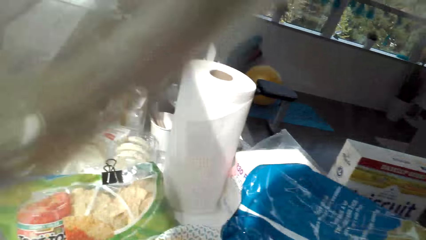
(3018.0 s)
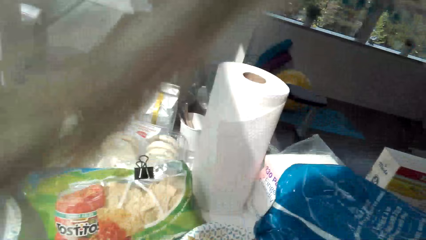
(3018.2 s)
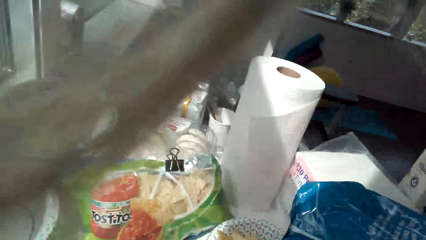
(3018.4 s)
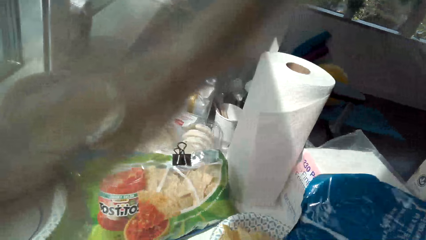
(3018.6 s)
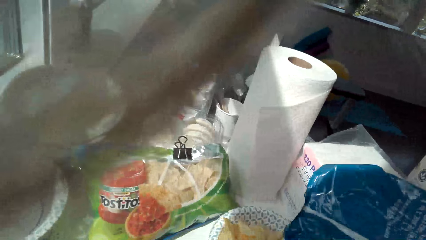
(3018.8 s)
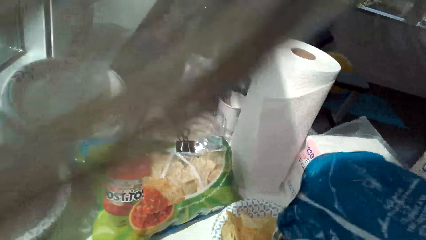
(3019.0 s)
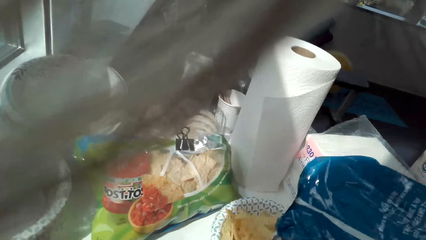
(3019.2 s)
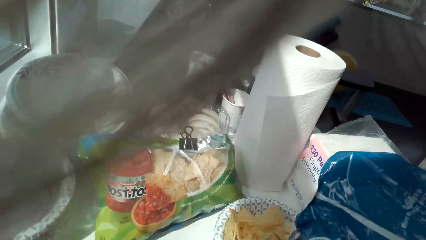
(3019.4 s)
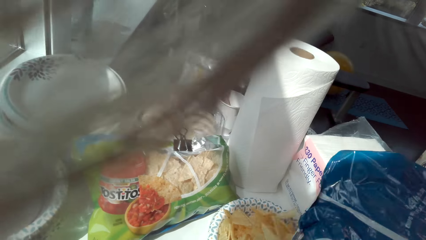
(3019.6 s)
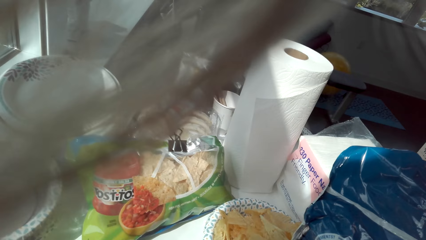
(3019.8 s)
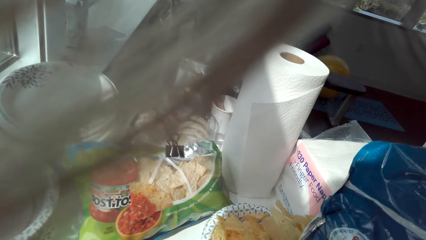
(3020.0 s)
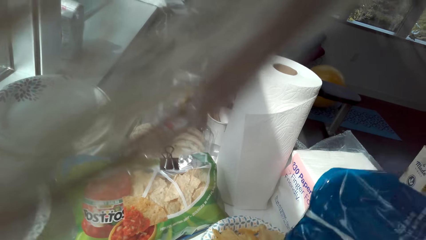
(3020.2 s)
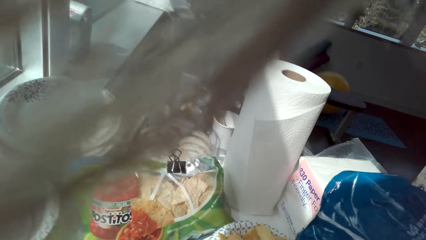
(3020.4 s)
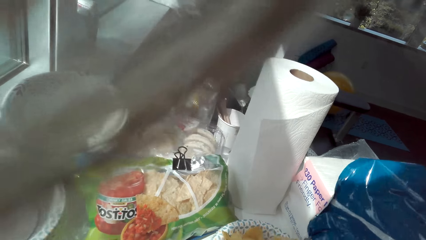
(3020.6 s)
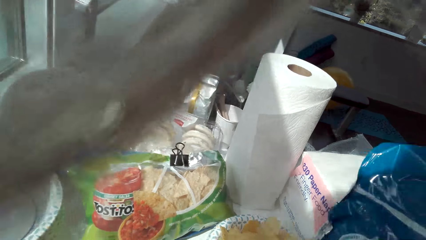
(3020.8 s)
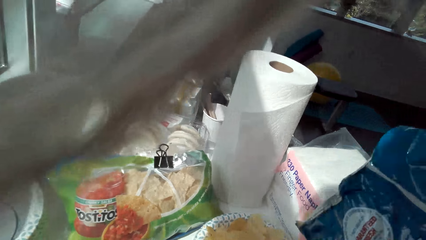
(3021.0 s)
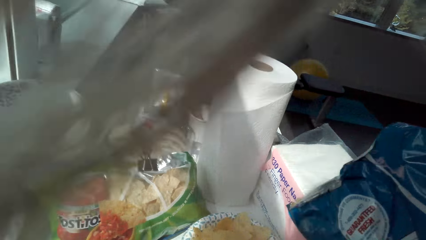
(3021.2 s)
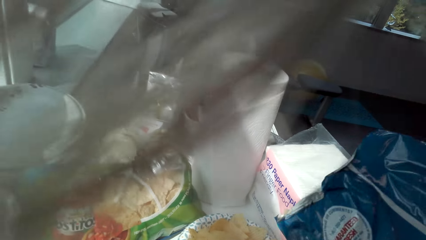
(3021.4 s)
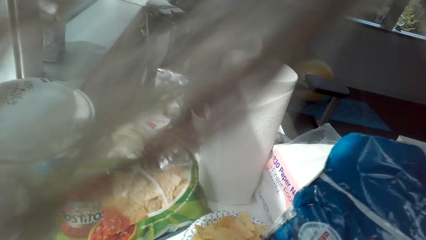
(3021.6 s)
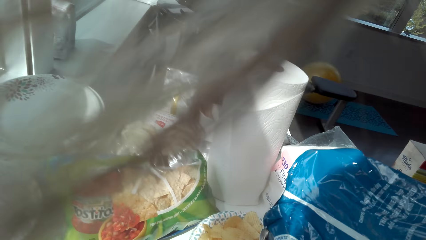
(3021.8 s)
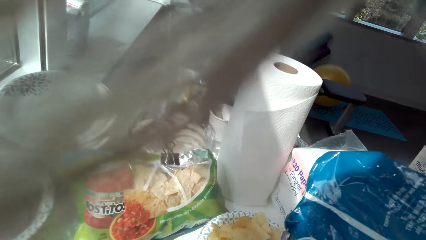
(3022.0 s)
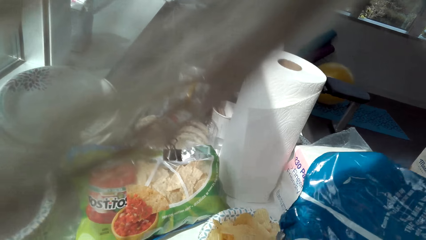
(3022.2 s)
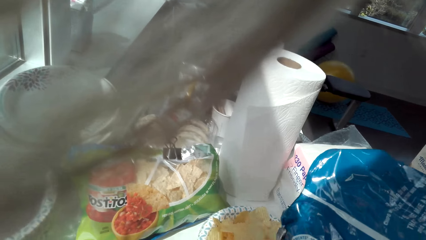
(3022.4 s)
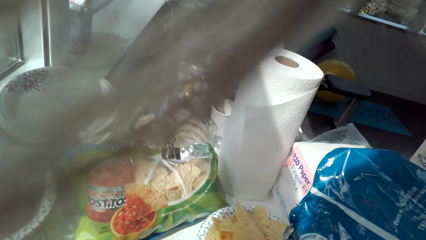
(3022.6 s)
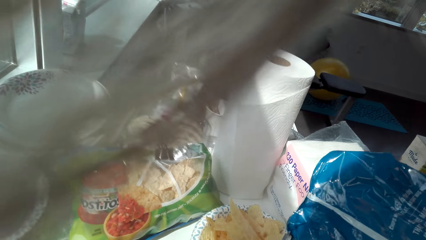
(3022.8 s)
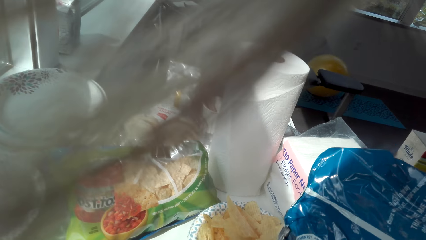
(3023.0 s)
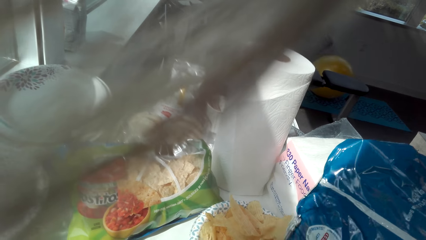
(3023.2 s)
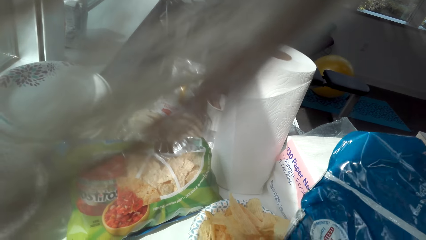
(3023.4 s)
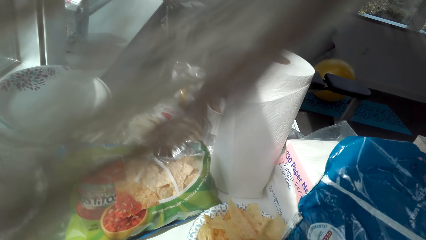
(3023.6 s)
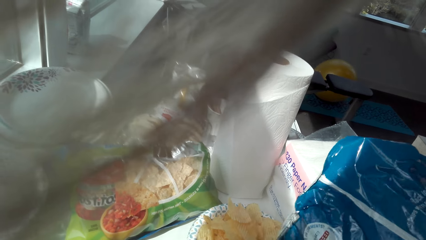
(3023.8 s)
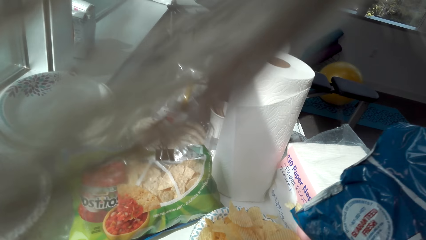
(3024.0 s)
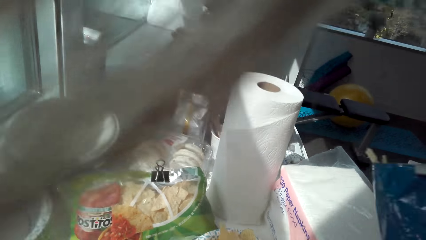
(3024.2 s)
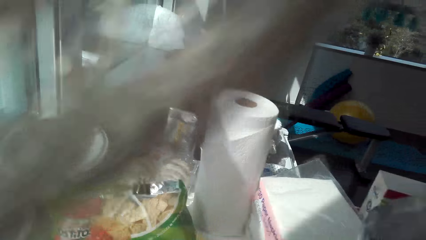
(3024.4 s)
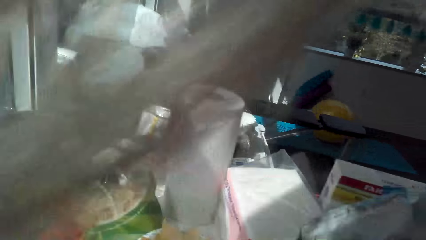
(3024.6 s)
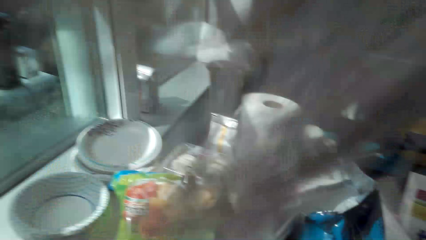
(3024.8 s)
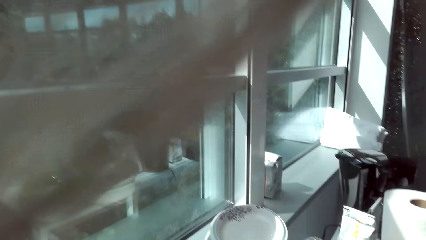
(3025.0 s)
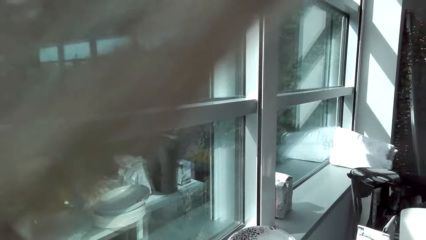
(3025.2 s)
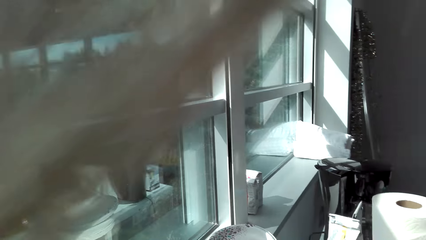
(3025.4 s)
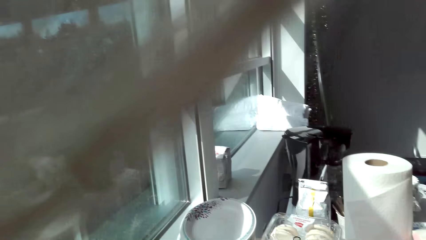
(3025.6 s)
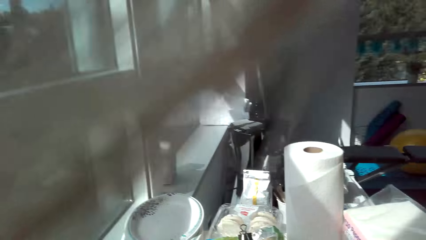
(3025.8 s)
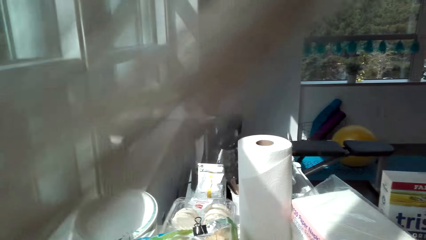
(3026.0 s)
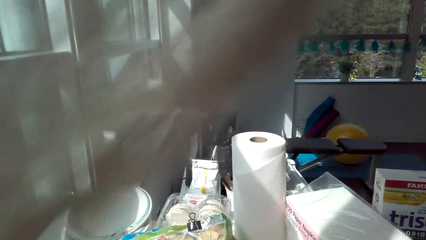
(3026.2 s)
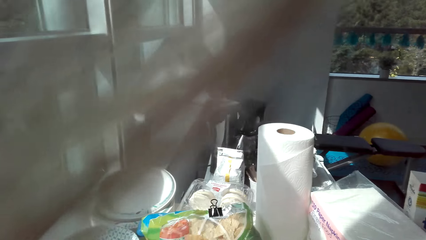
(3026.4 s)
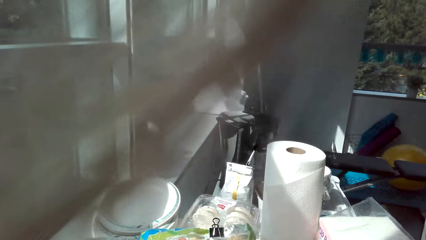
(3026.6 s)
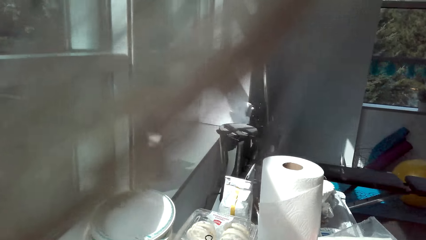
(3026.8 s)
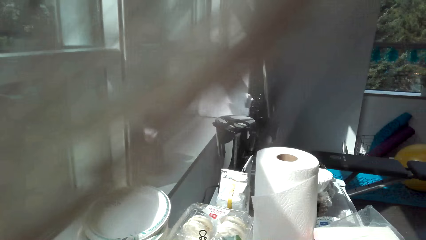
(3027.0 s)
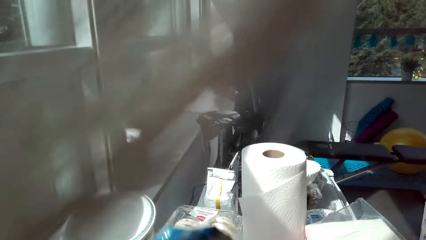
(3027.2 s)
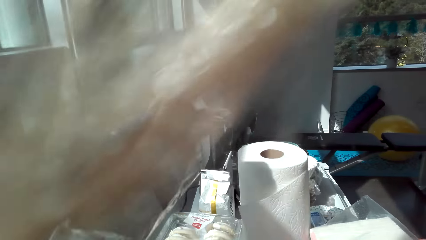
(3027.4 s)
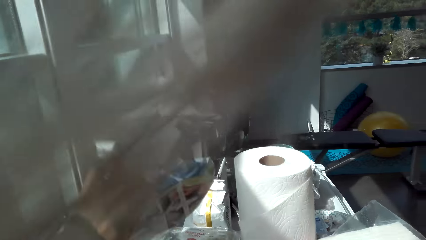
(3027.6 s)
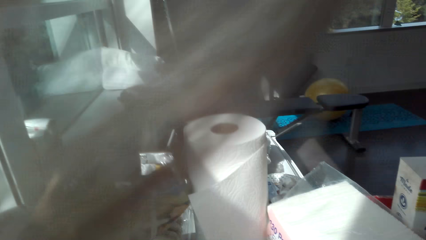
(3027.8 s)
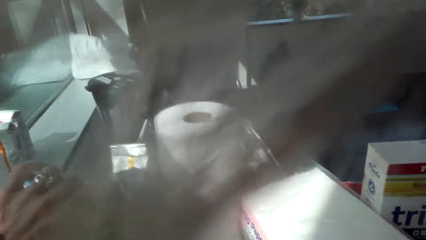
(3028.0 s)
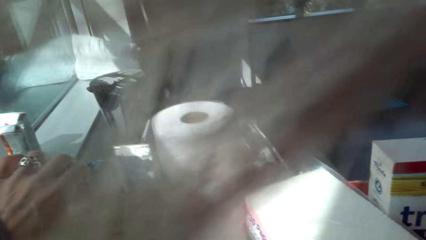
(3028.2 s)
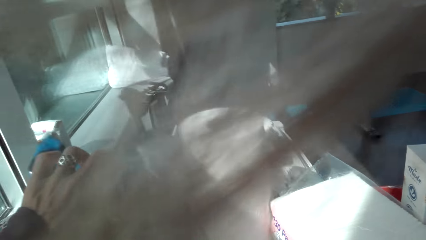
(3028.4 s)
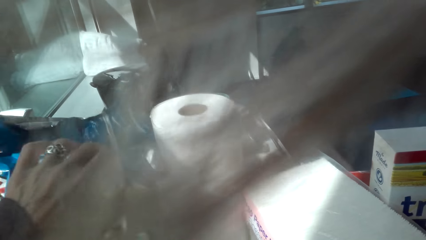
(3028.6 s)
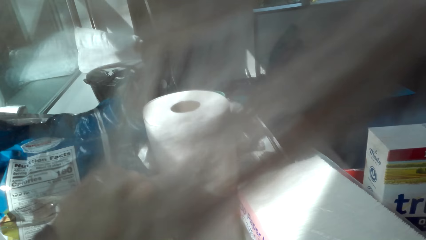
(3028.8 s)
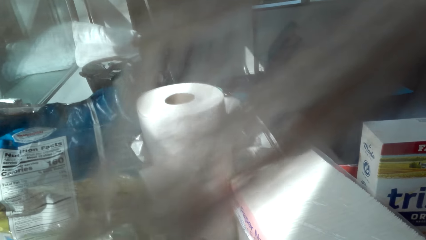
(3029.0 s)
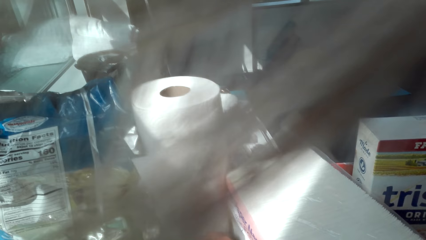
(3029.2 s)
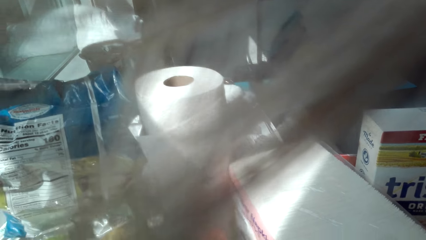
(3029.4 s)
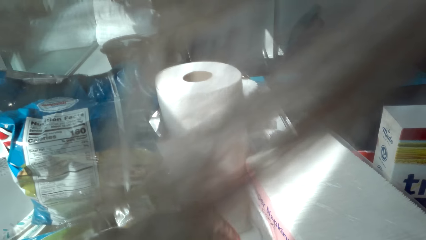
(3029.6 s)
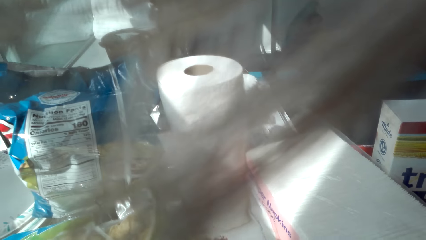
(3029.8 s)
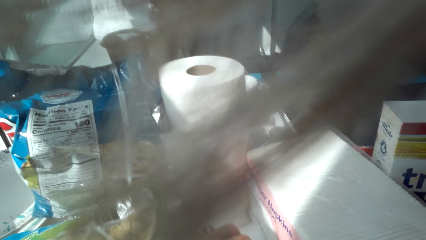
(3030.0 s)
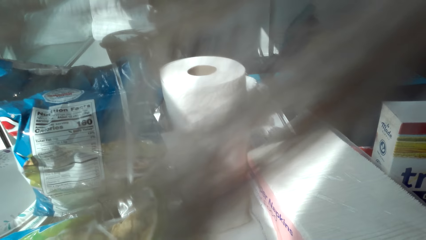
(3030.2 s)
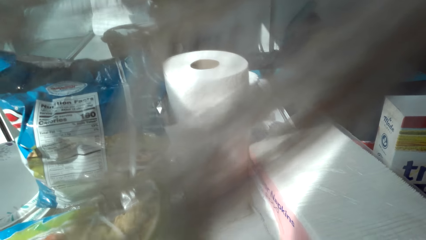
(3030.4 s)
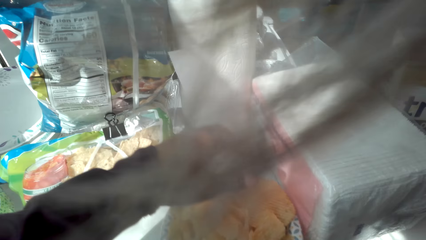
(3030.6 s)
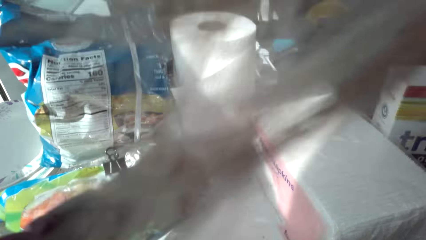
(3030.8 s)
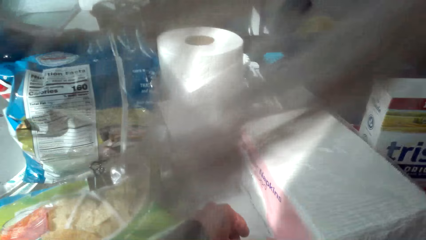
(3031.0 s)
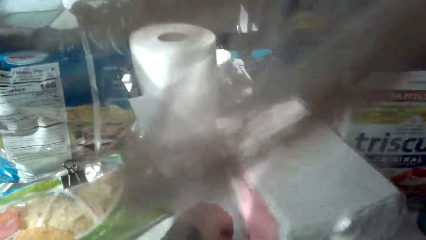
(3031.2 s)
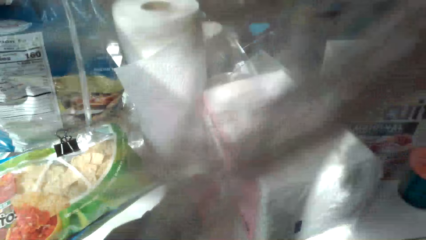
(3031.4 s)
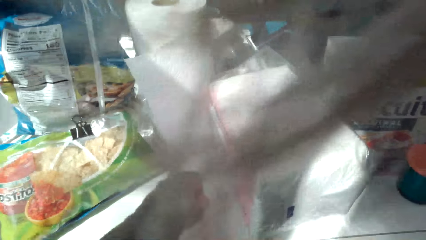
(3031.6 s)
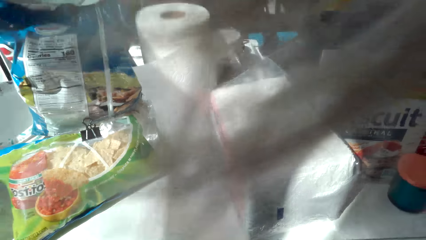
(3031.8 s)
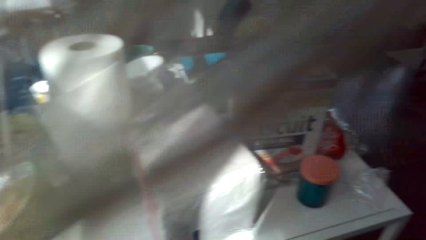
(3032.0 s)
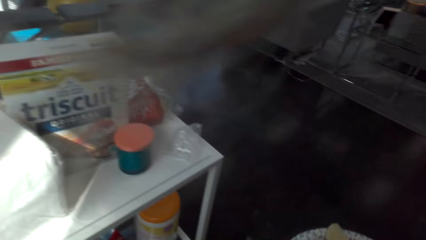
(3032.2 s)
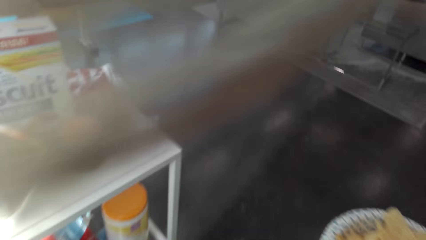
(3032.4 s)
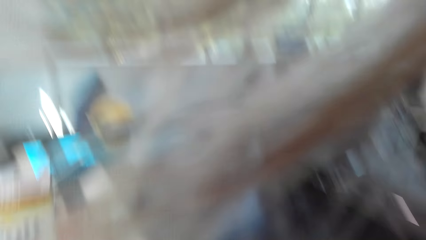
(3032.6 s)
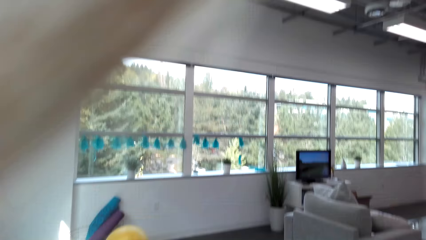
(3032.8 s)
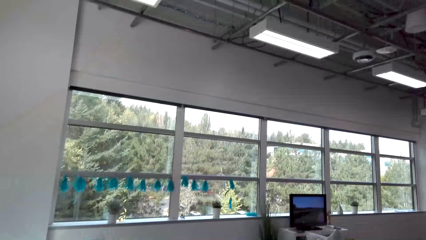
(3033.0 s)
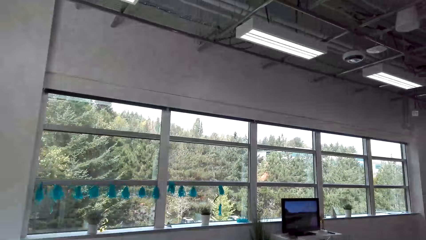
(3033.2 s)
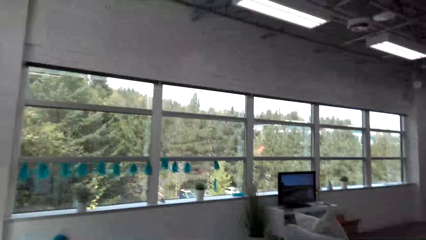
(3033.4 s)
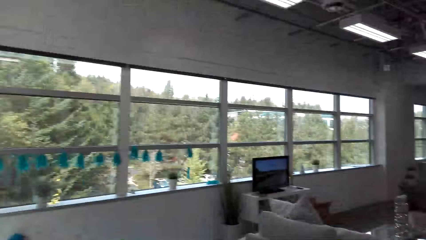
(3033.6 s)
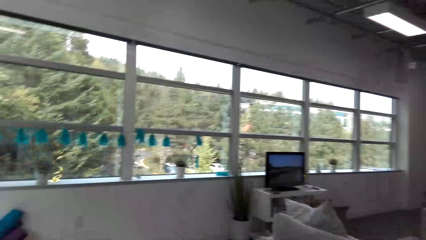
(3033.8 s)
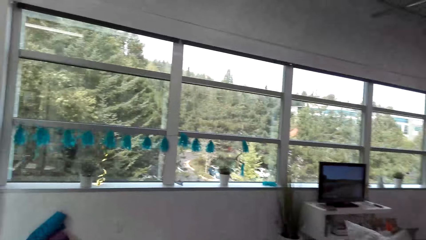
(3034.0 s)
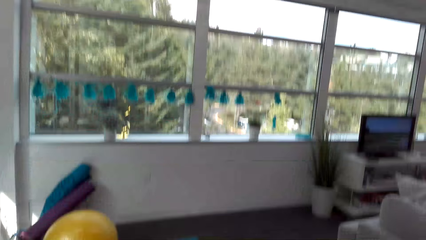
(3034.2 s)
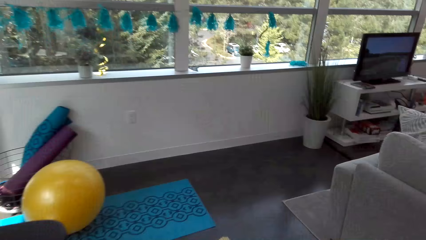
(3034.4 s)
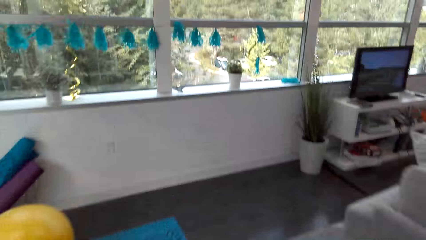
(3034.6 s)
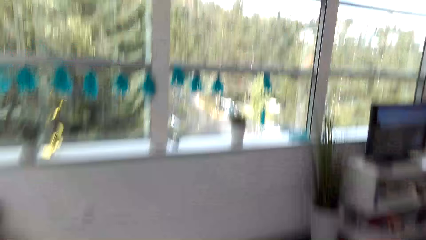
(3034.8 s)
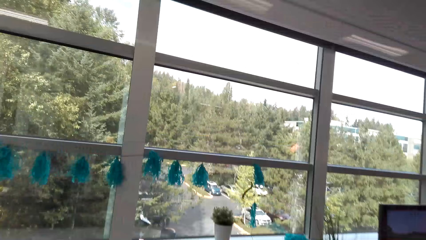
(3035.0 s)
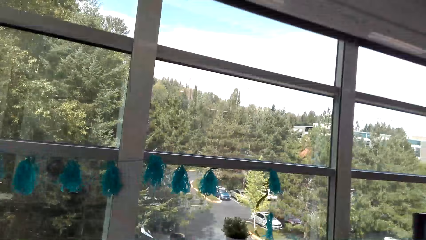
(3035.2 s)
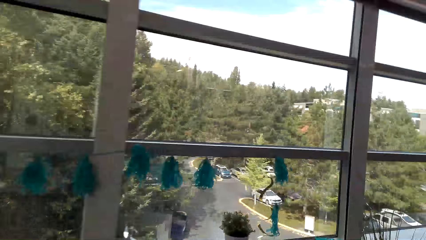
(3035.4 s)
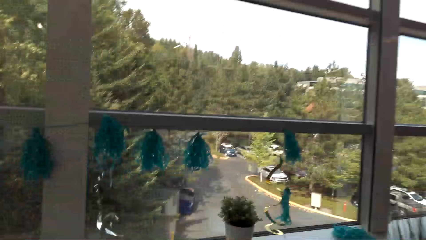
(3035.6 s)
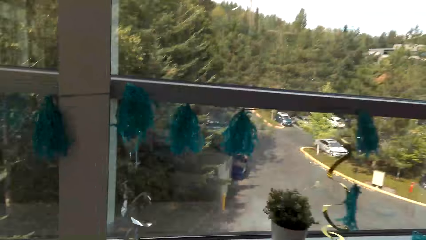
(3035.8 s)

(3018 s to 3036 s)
The camera wearer looks around. They put crisps in a plate. They look around. They put the crisp paper on the shelf. They pick a plate on the shelf. They pick a crisp on the shelf. They walk around the house.
